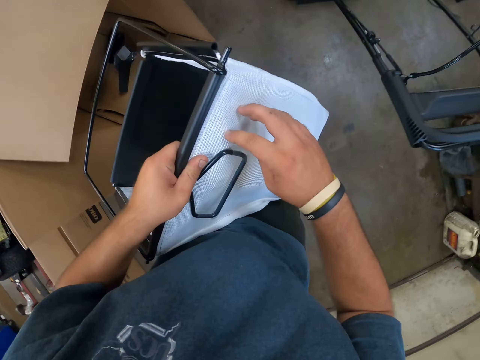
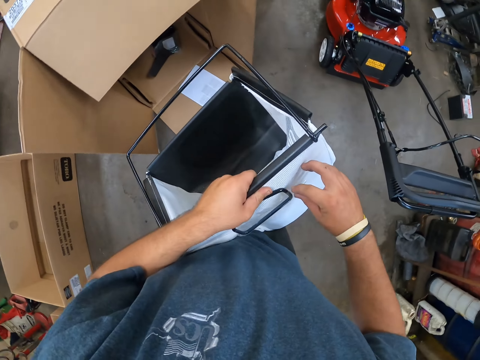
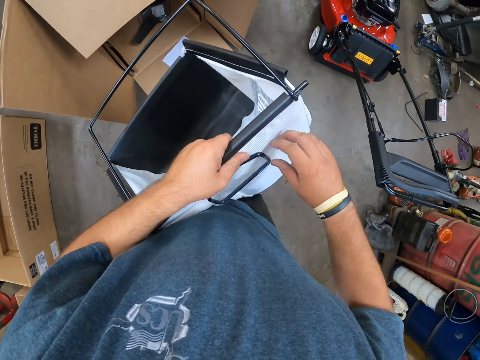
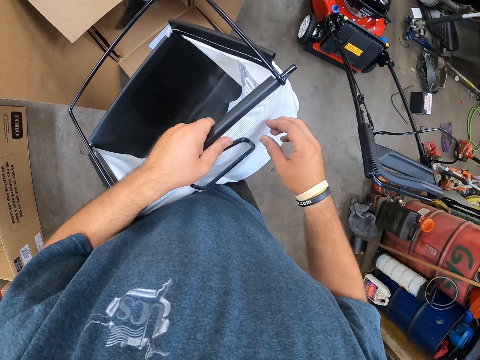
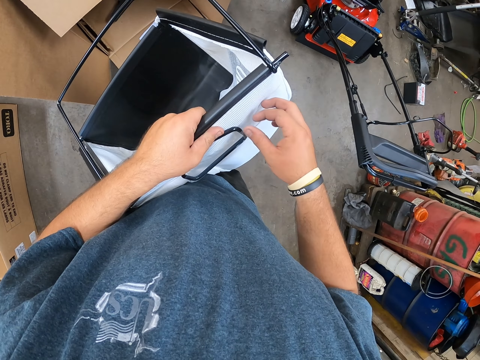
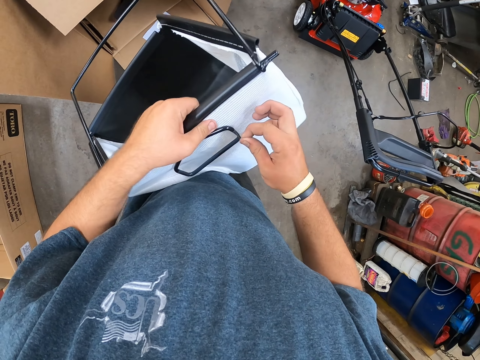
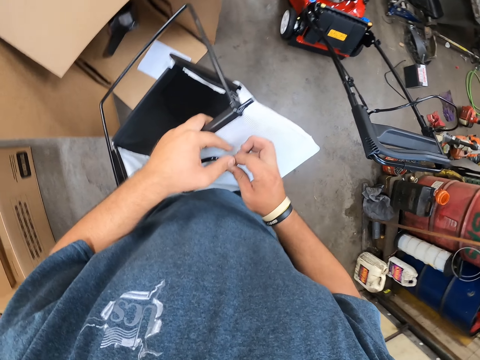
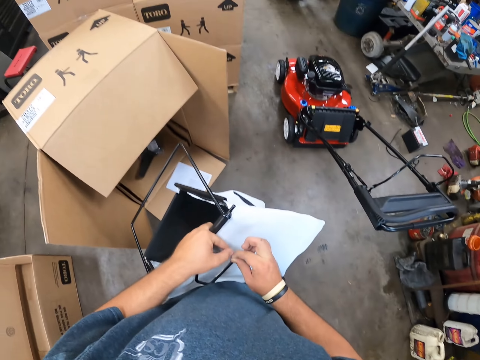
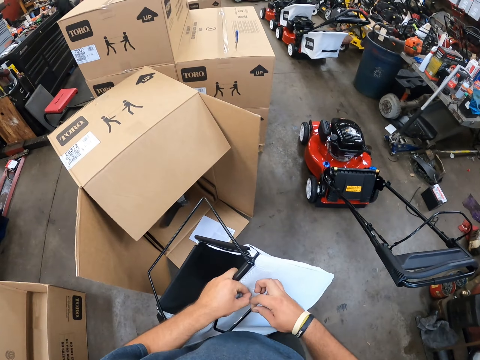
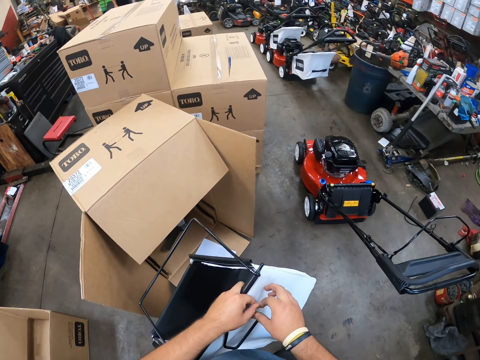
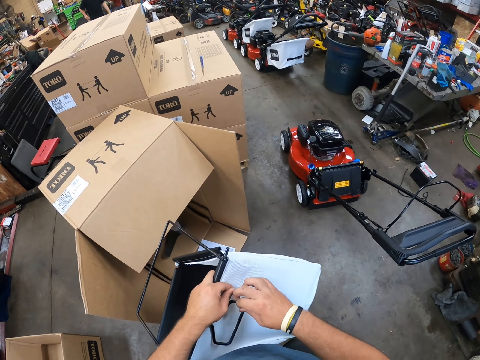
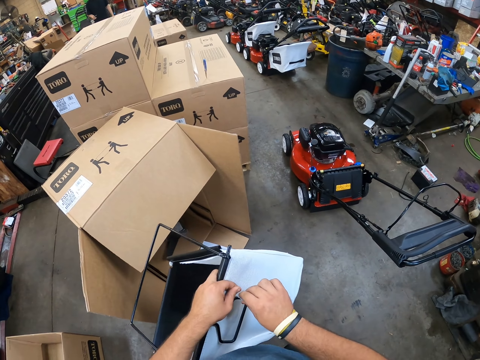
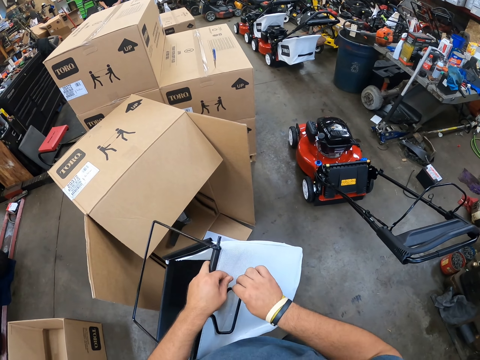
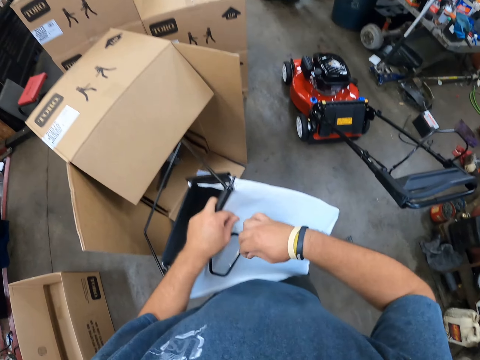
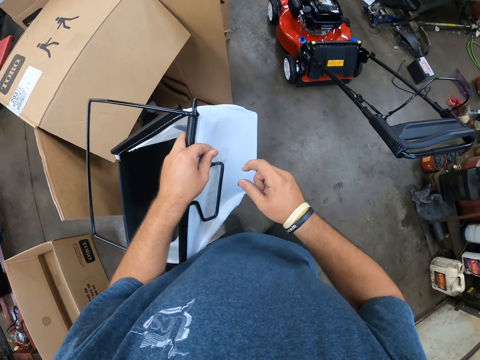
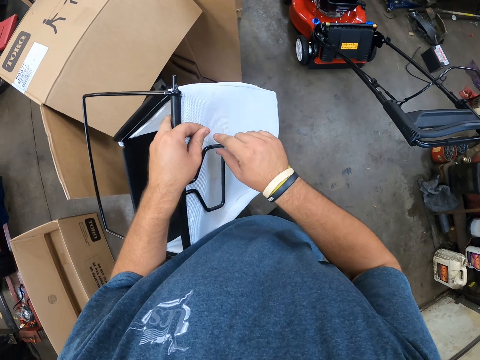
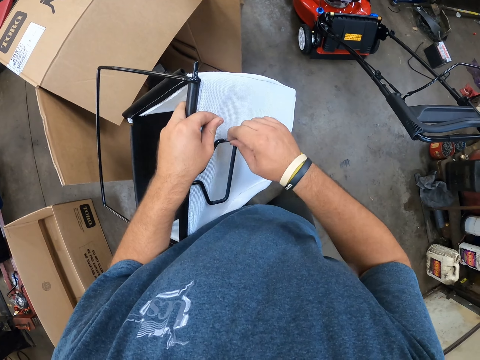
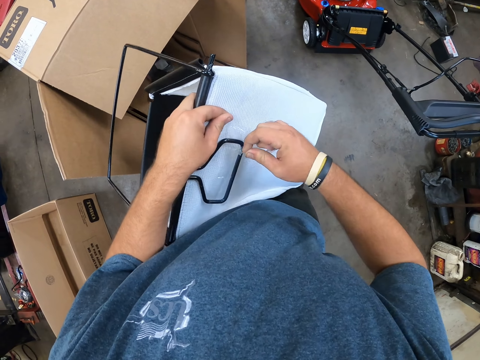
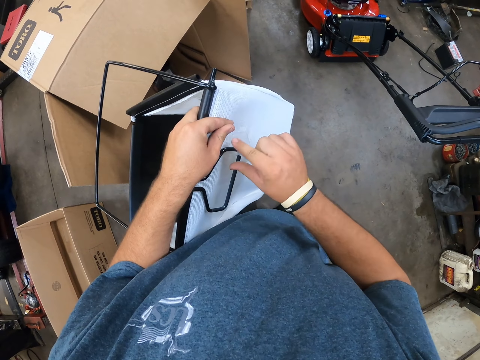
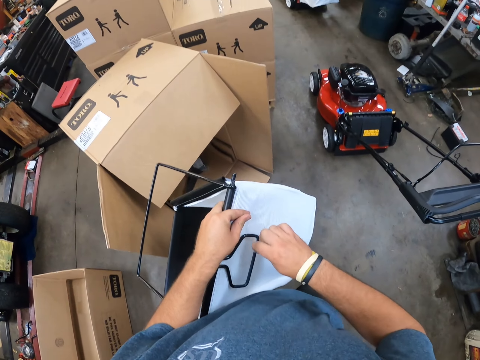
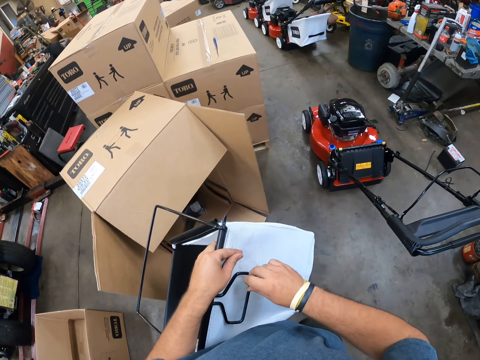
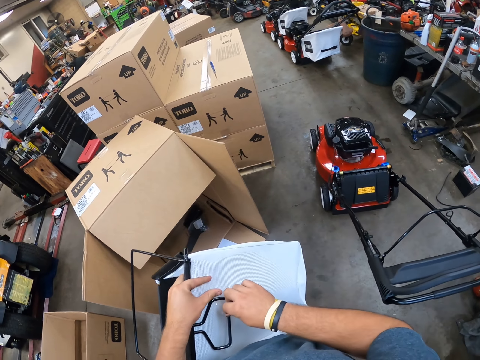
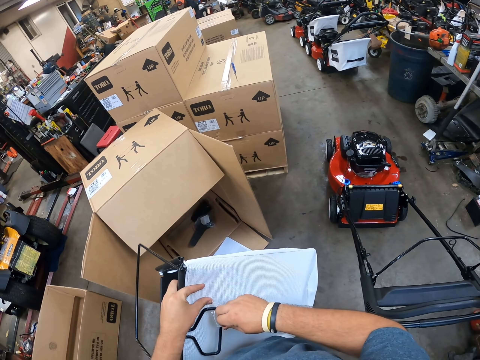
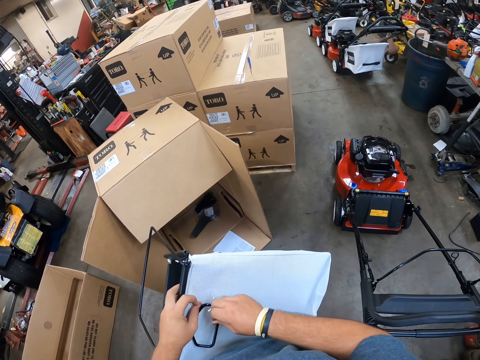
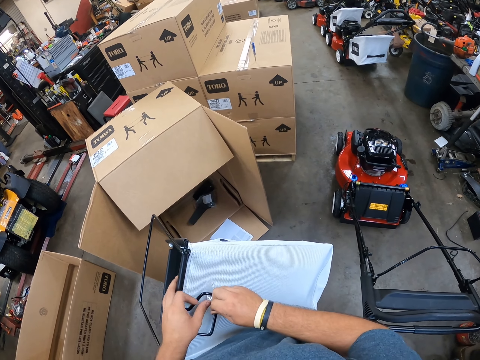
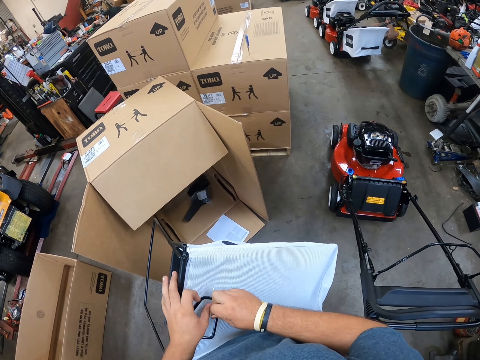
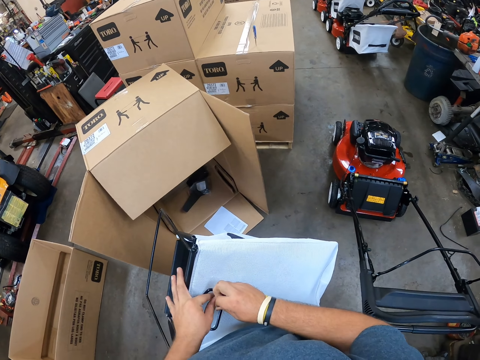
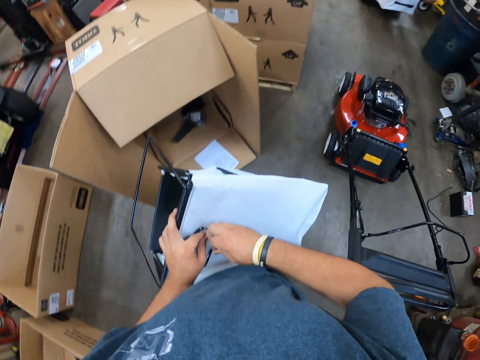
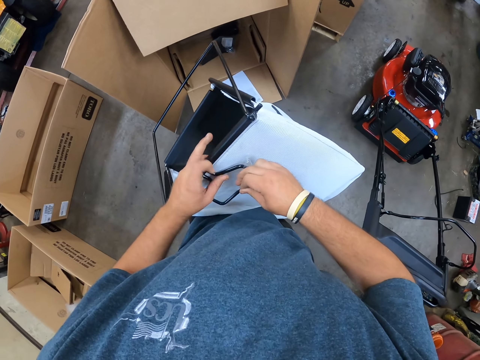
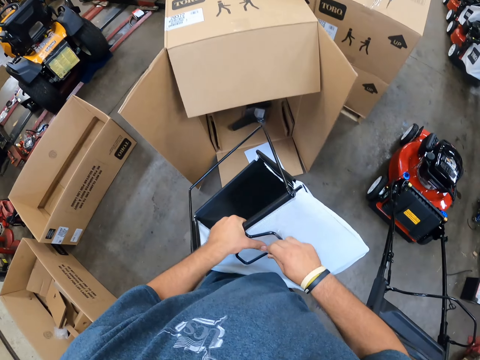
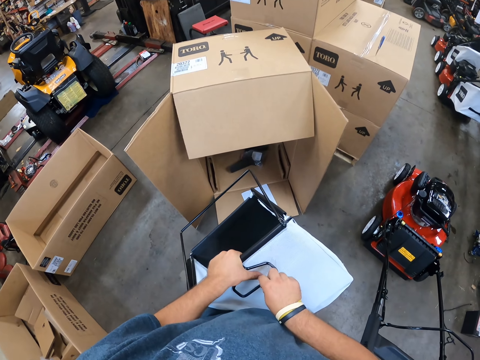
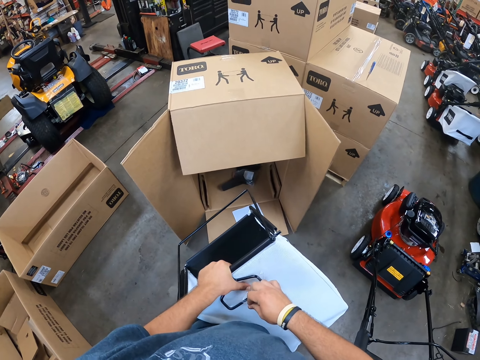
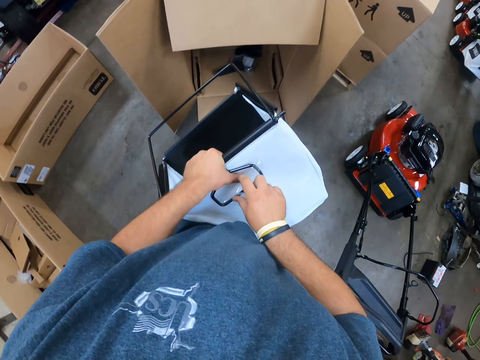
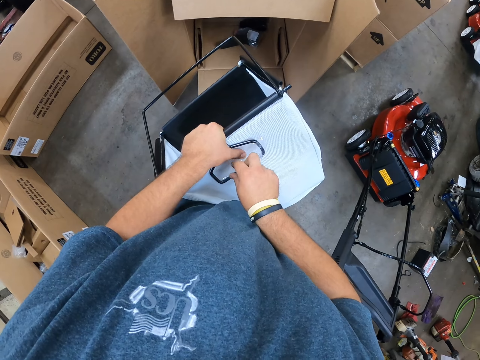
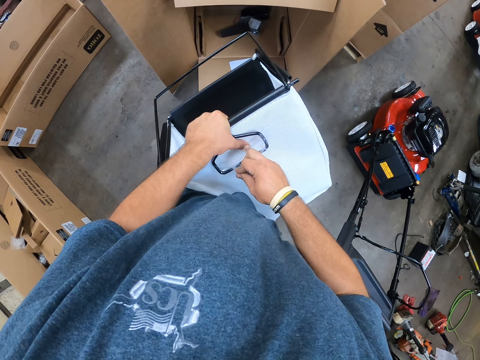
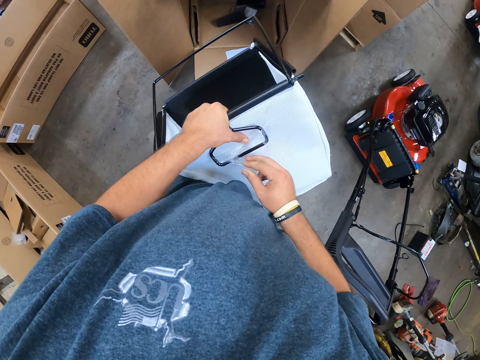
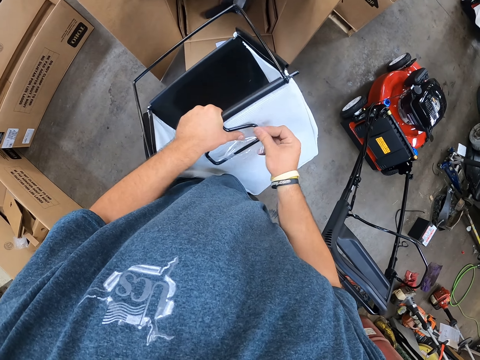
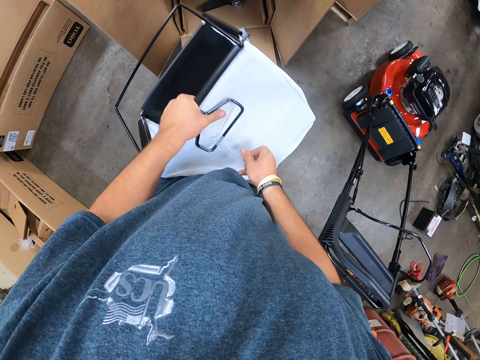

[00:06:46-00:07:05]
The camera wearer unwraps the paper from the lawn mower. They unwrap the paper from the lawn mower again. They remove the sticker on the basket handle. They unwrap the paper from the lawn mower. They look around. They hold the lawn mower basket and unwrap the paper from the lawn mower.

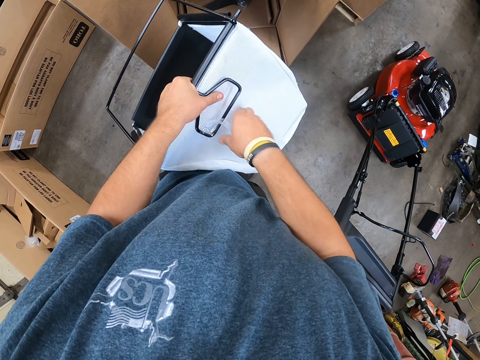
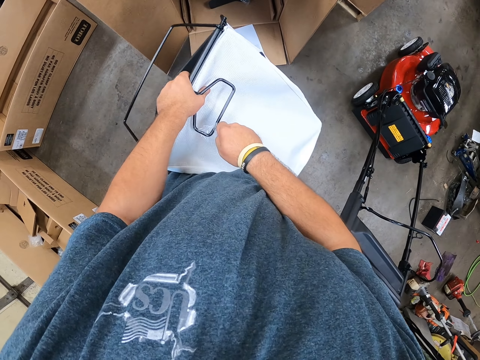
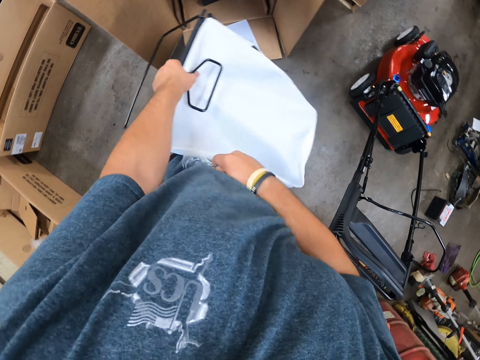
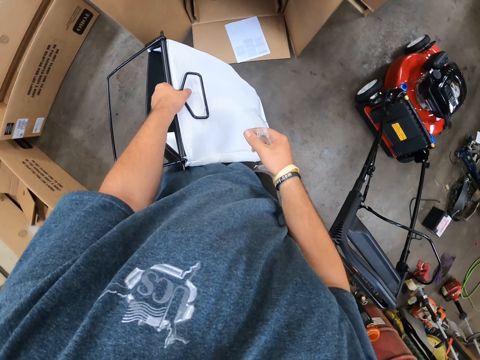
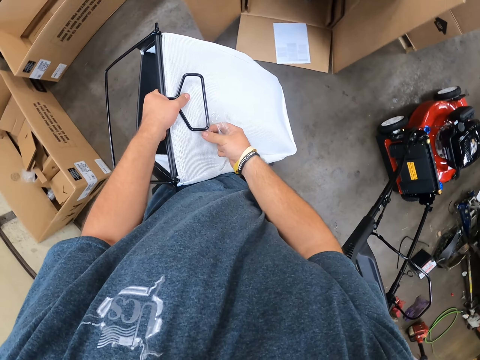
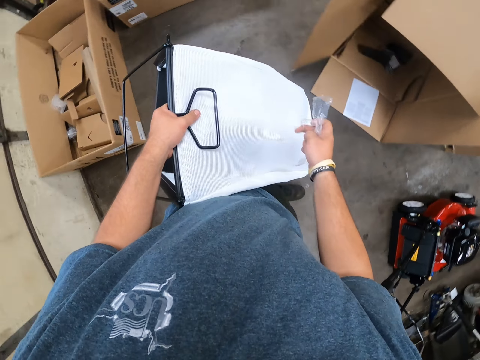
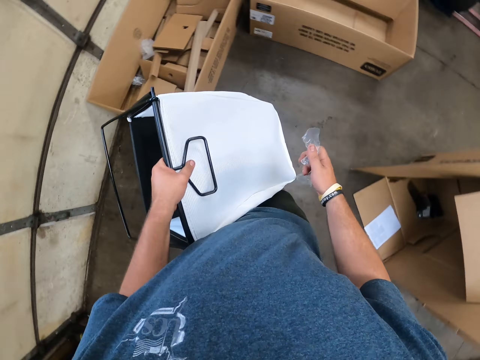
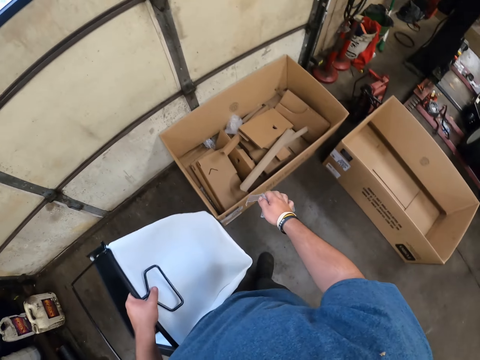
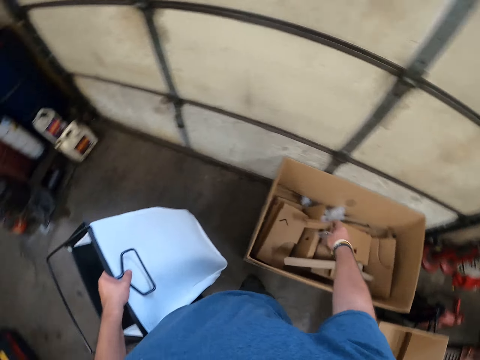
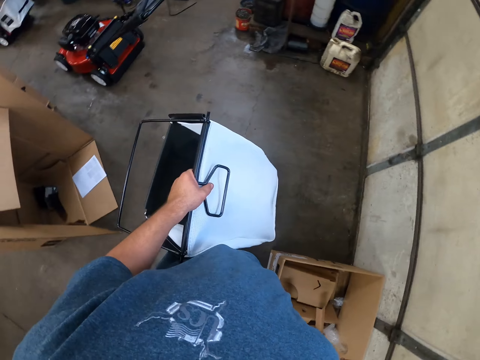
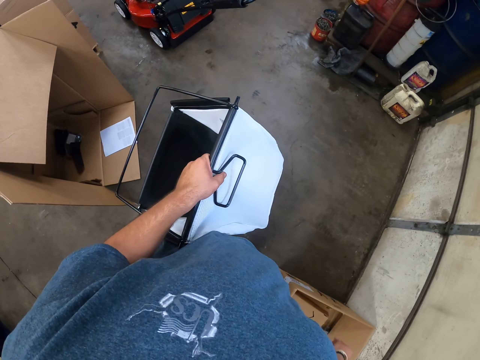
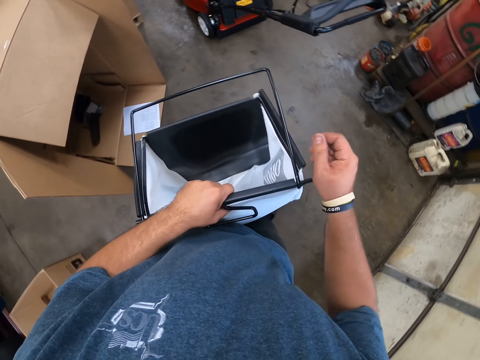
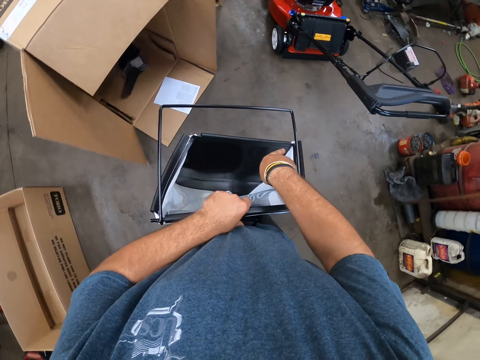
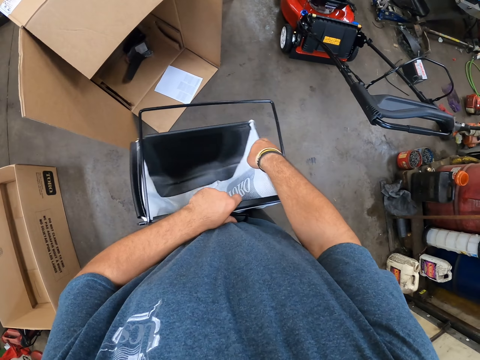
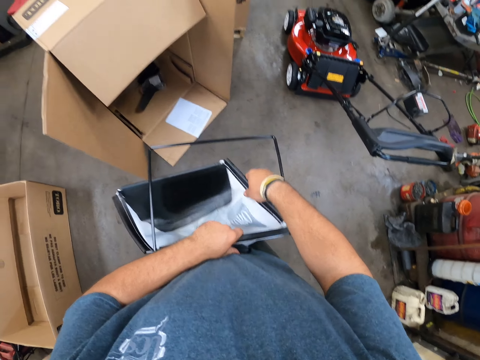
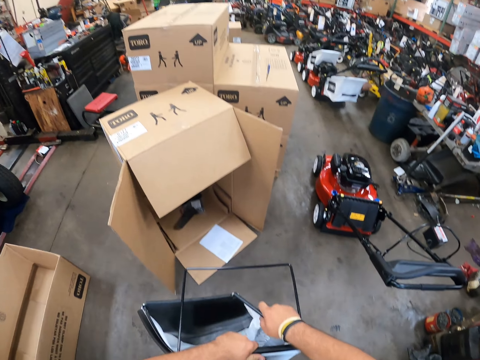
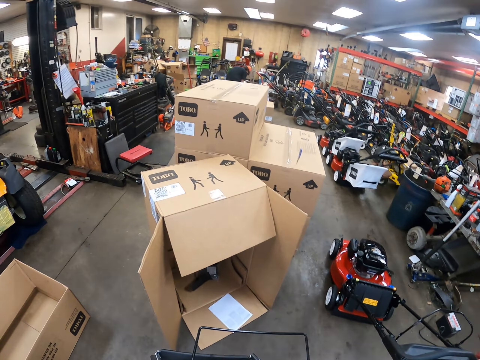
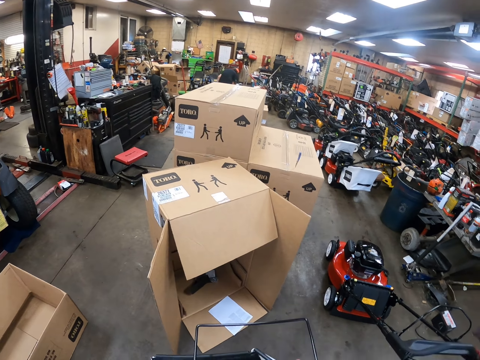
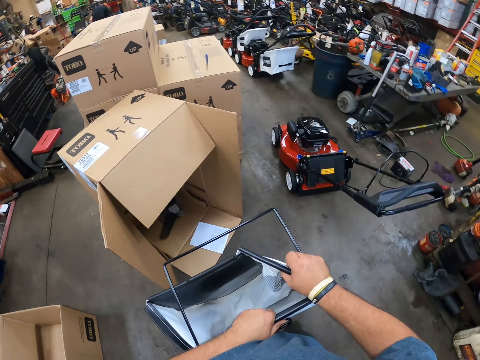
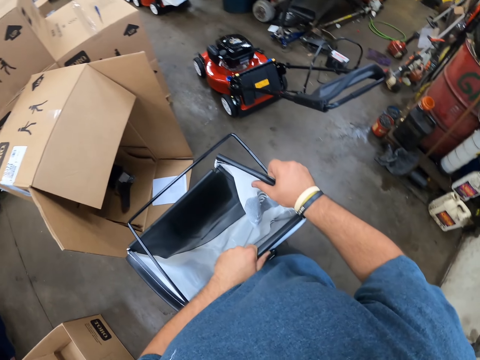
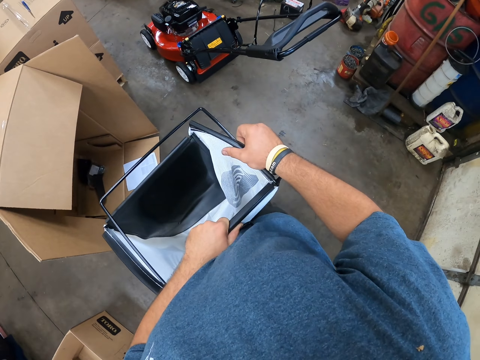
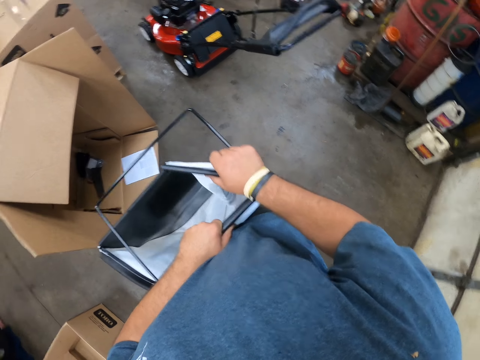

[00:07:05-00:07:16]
The camera wearer throws the wrap paper. They throw the sticker in the box. They hold the lawn mower basket. They look around.
